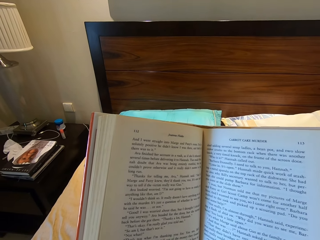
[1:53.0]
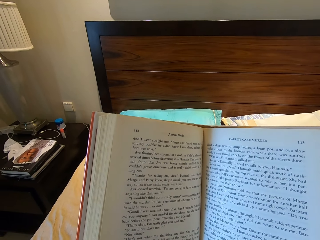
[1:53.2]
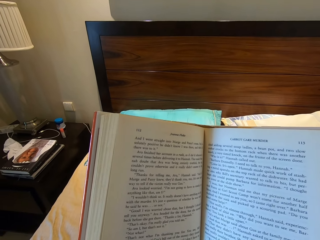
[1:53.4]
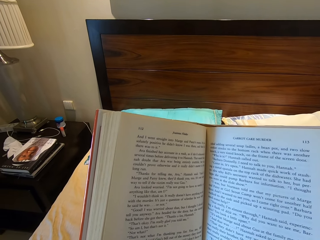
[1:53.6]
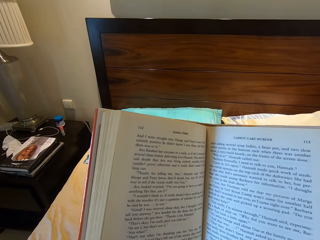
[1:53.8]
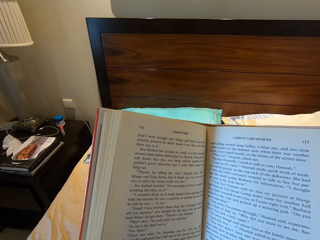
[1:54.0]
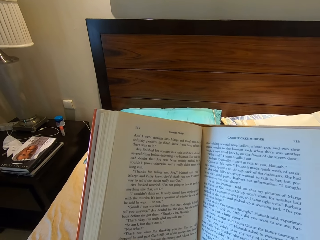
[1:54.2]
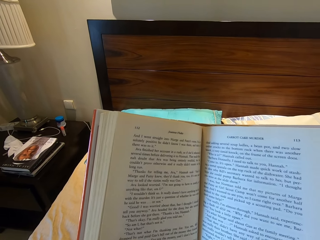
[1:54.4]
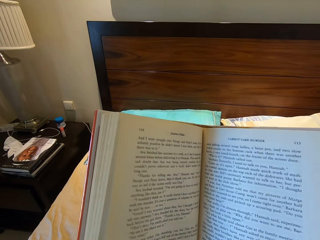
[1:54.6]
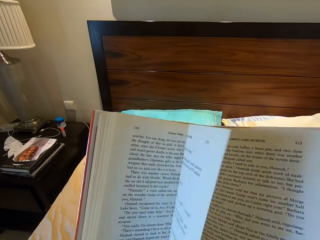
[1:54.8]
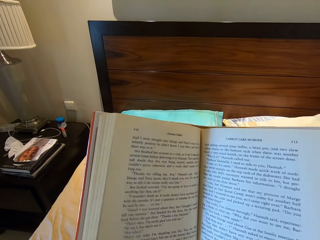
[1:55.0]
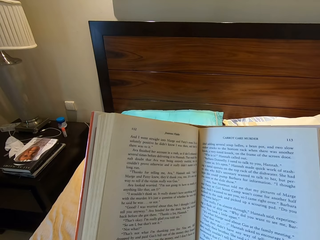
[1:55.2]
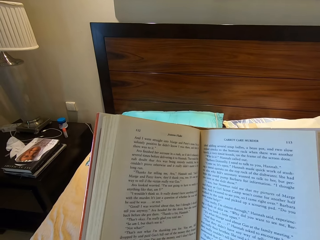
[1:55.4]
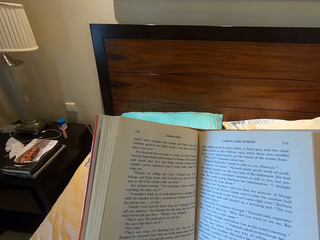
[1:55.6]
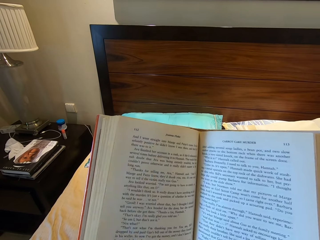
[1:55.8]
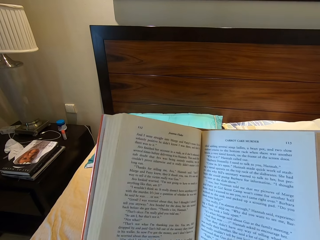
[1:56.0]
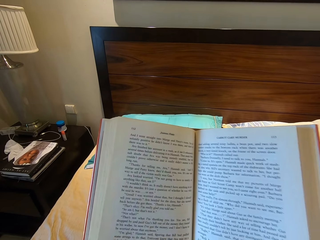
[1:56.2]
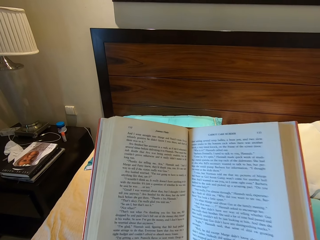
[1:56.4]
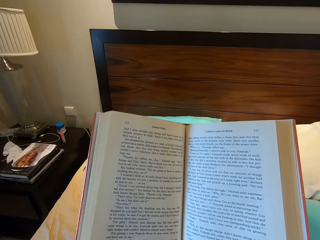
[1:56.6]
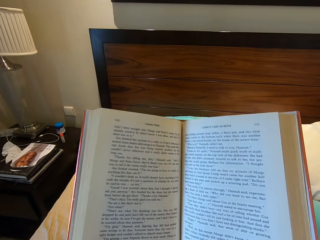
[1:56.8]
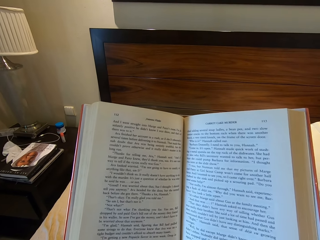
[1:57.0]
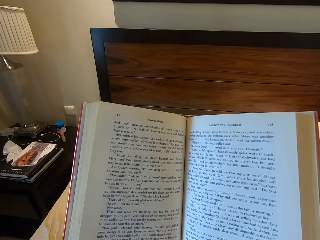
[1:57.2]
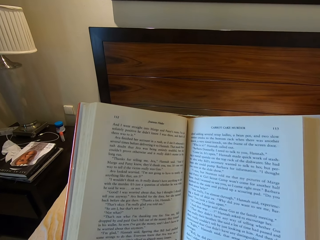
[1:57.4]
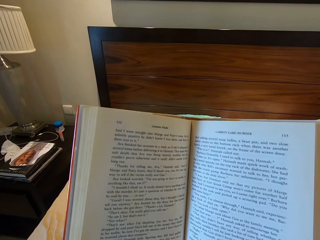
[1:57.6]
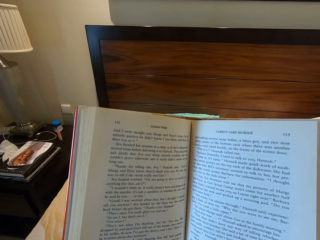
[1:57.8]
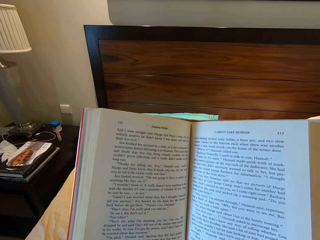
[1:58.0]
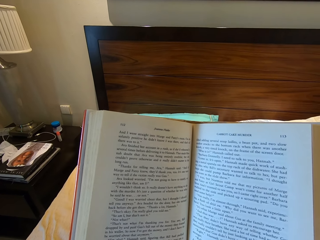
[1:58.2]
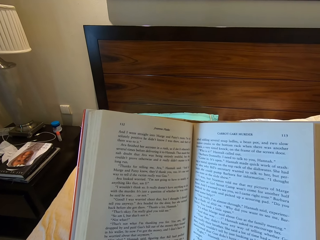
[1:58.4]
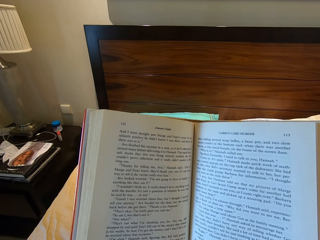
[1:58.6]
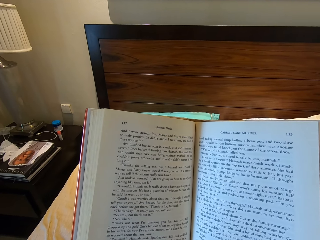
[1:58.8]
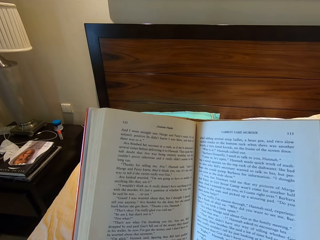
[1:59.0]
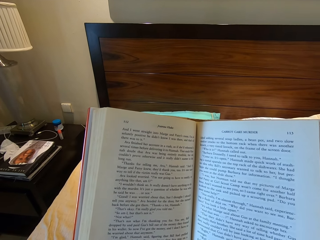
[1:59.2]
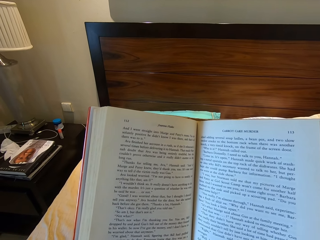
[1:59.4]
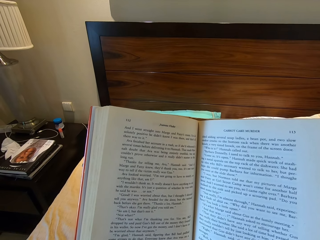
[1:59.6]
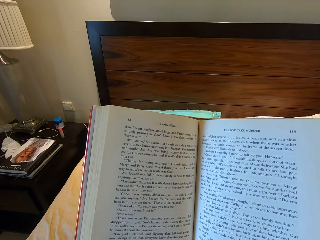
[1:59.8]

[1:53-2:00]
The camera wearer flips the page slightly.

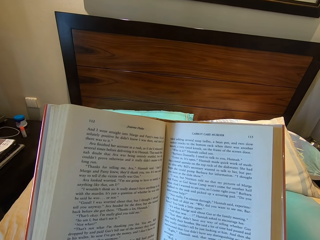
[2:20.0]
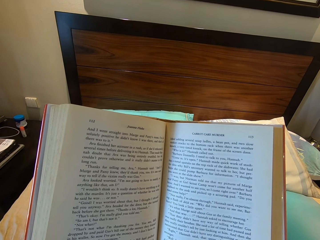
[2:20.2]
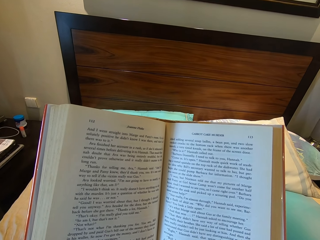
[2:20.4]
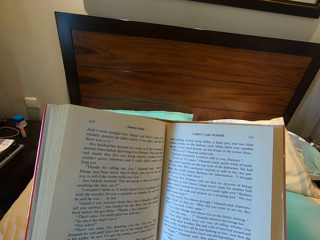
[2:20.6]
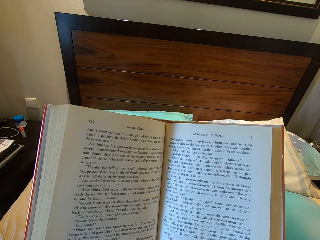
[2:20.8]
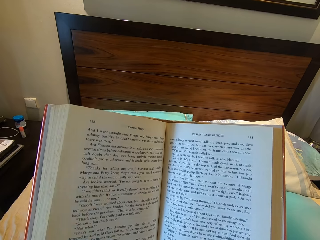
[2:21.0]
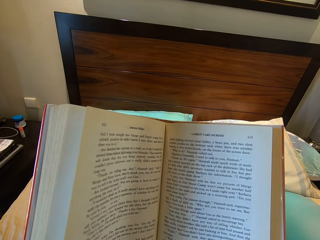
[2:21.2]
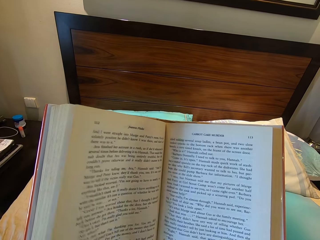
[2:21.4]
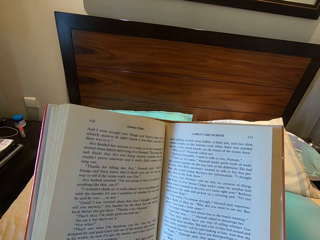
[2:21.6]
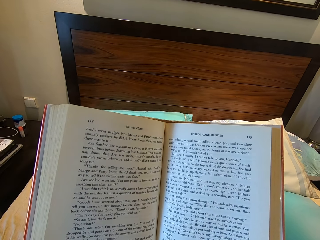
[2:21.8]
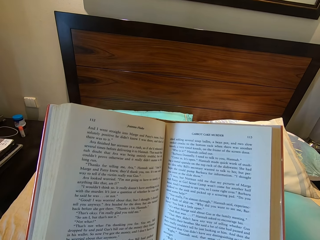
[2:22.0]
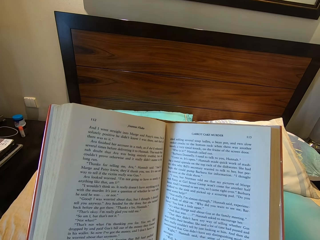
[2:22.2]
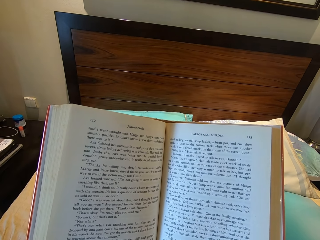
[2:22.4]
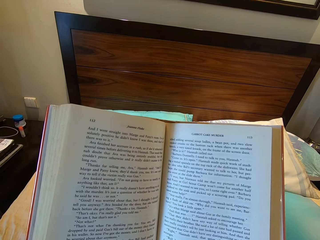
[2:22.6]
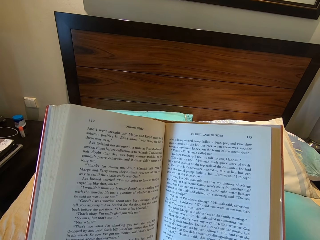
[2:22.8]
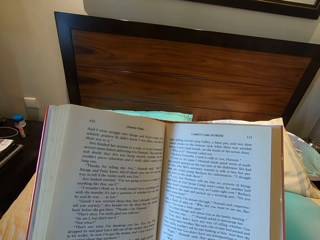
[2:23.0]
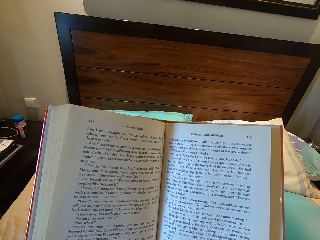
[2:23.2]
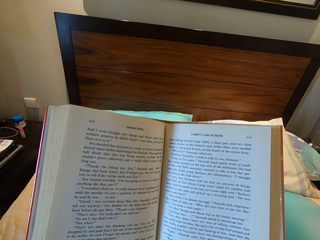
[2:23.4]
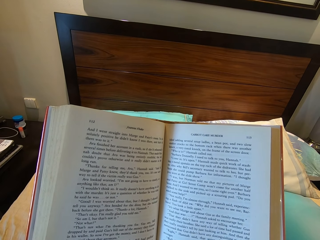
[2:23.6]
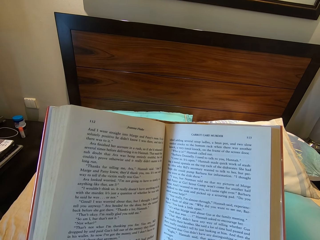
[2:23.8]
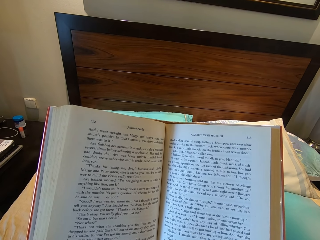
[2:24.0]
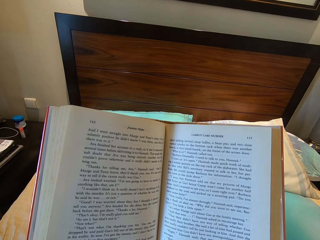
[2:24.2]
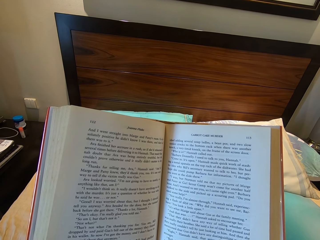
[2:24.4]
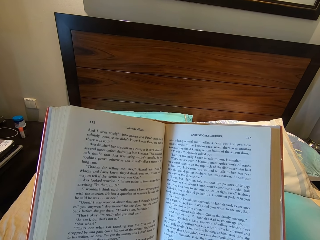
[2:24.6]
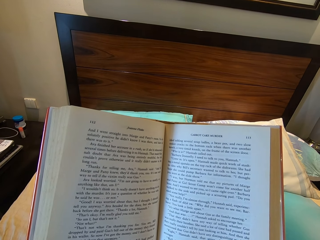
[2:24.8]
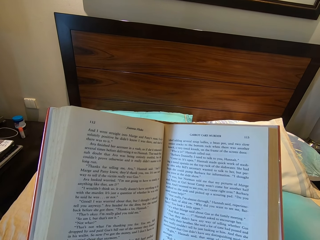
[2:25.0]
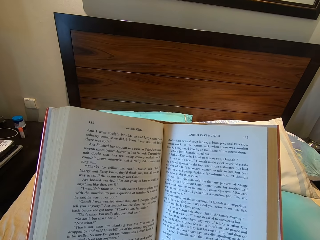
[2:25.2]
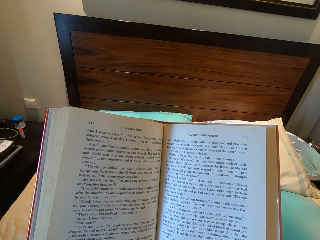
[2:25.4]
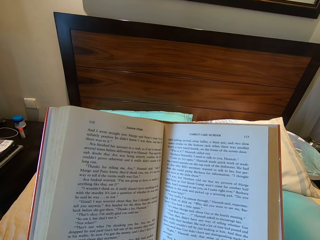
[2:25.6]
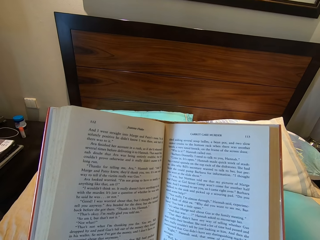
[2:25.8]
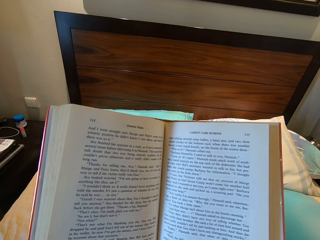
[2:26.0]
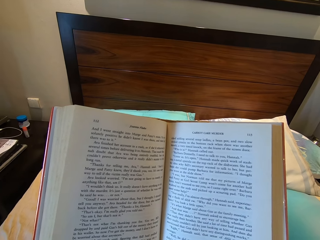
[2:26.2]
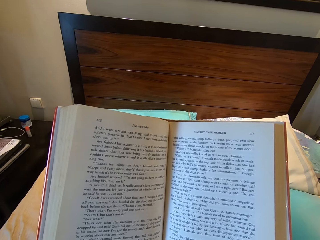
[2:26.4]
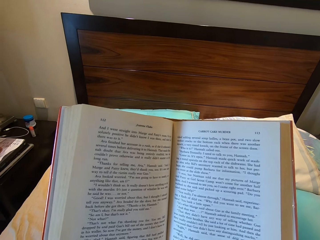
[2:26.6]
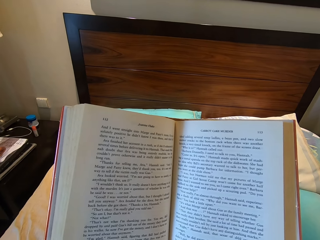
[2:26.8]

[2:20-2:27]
The camera wearer flips the page slightly.

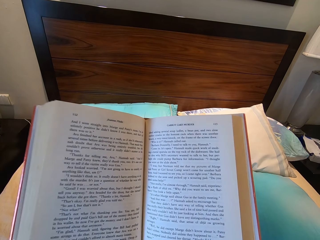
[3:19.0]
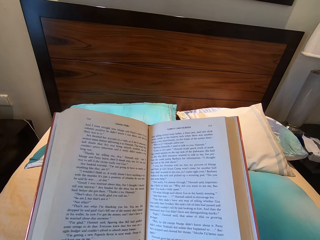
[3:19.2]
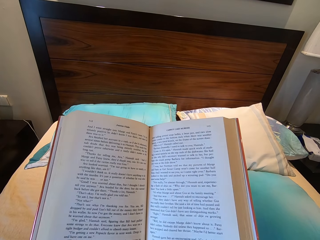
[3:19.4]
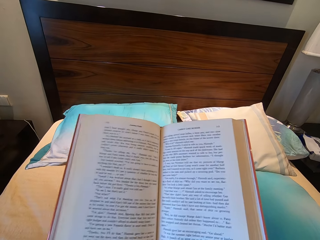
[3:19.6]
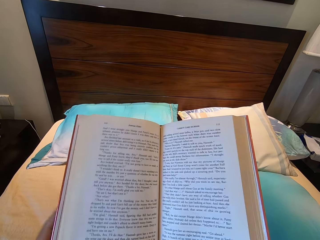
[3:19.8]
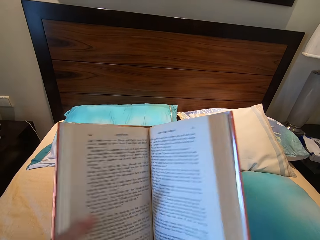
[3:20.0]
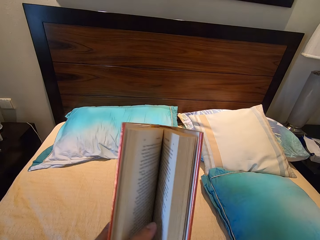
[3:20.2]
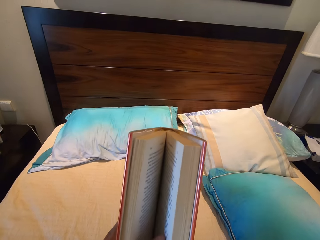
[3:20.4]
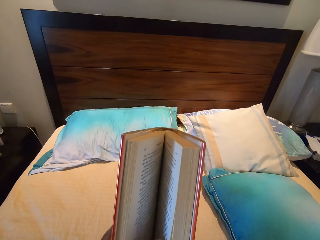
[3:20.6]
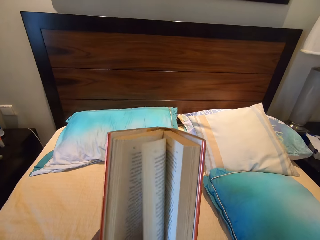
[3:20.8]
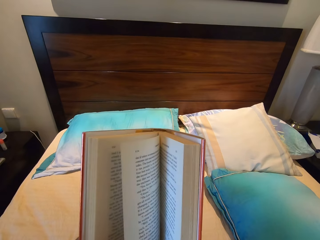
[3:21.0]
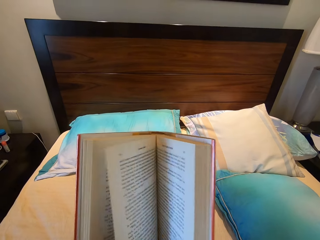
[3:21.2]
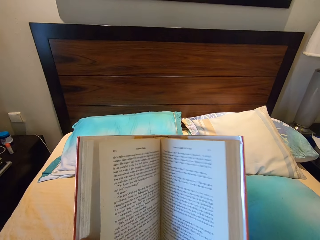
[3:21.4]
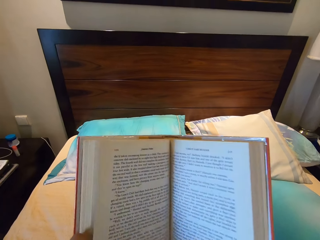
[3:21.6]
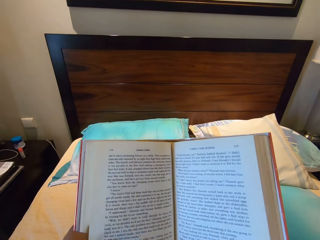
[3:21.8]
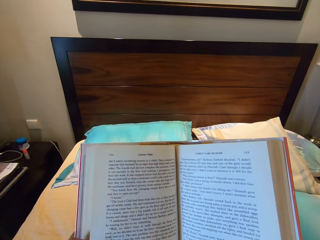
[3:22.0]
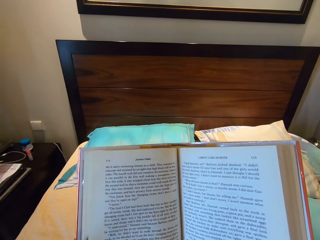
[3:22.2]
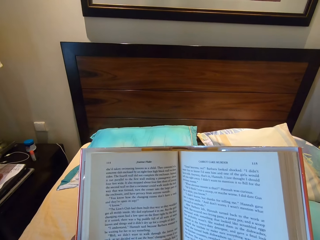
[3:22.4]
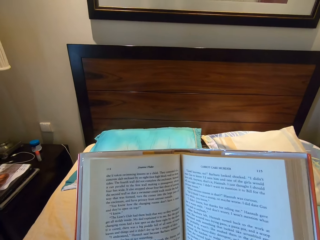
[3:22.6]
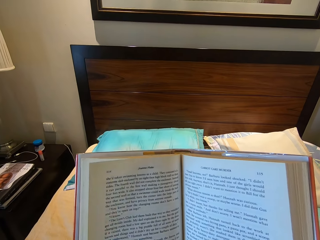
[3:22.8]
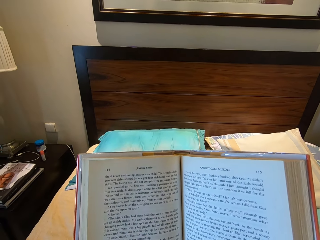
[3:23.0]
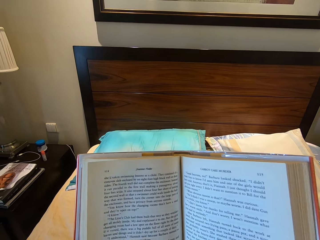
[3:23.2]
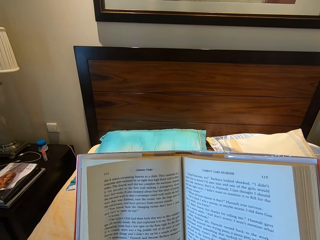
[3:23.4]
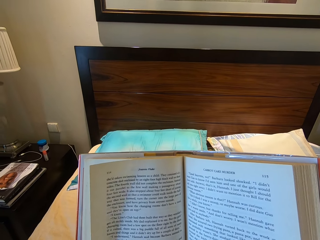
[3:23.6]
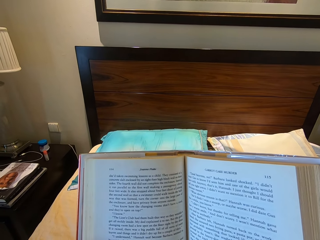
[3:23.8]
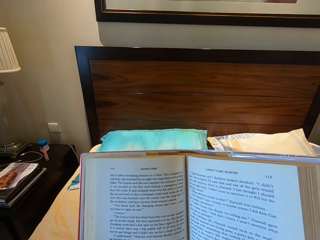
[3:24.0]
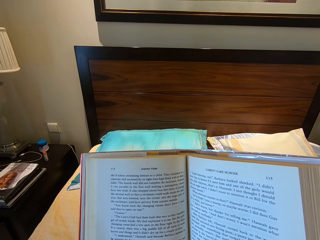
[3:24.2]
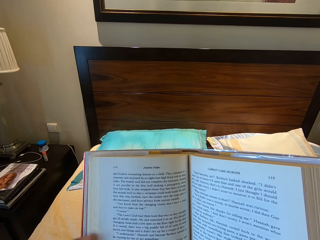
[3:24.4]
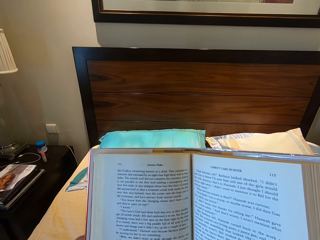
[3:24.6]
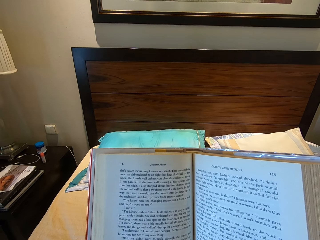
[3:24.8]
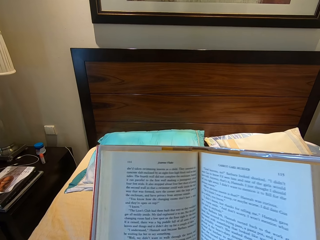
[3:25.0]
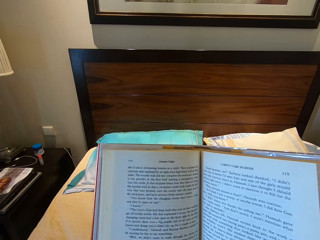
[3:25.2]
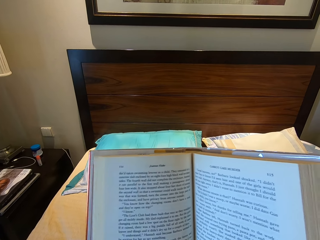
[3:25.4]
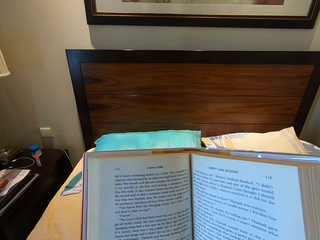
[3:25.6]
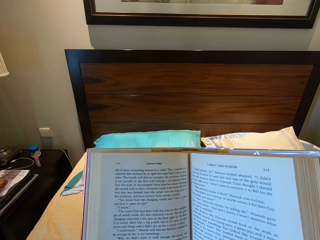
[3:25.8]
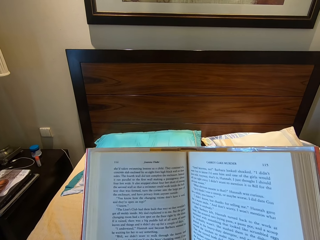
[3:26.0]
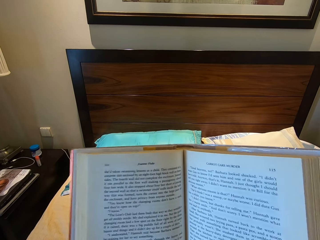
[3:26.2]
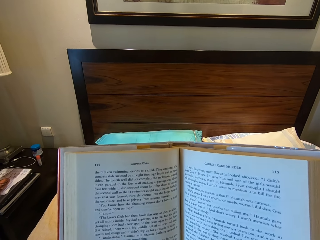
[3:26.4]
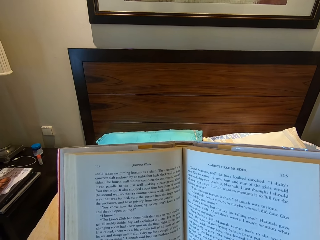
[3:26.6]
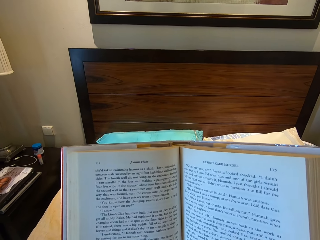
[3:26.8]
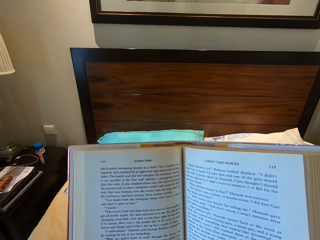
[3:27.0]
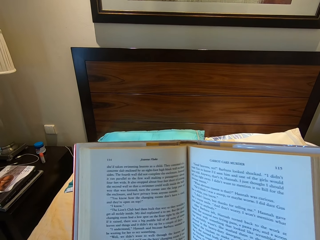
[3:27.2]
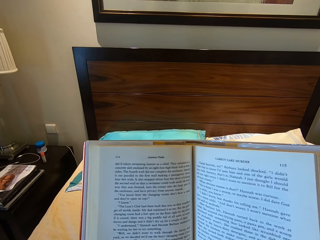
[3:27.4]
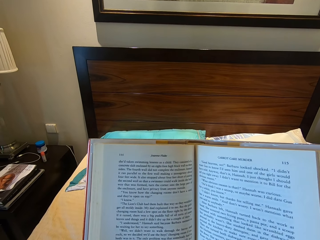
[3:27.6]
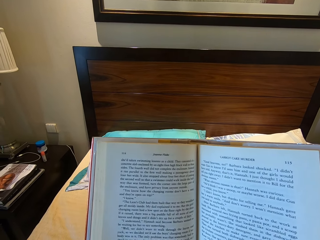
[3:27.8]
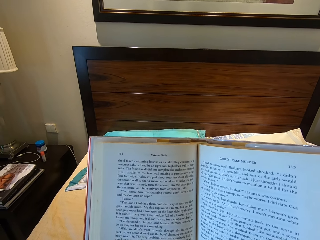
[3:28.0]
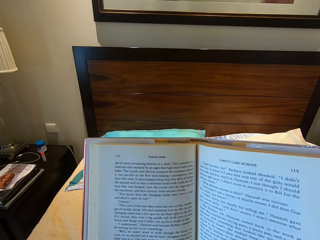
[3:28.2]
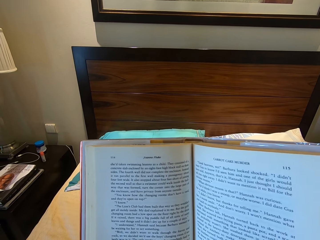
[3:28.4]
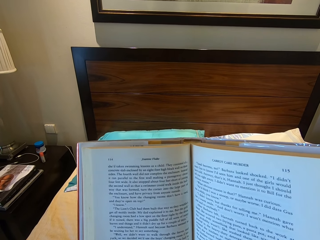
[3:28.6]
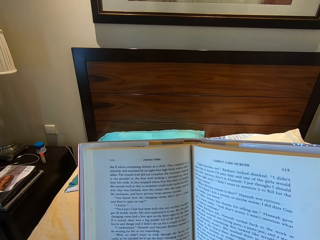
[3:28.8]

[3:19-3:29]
The camera wearer closes something partially. They flip the page of the book with the left hand. They look at the book.
